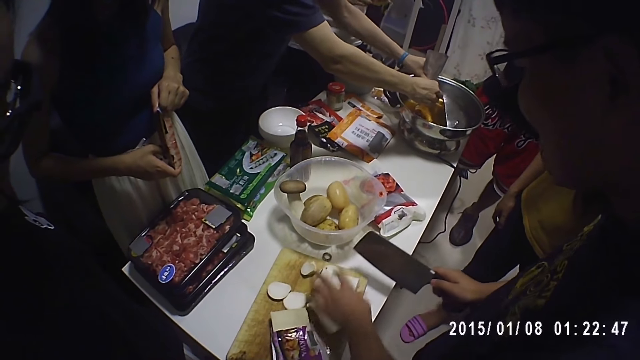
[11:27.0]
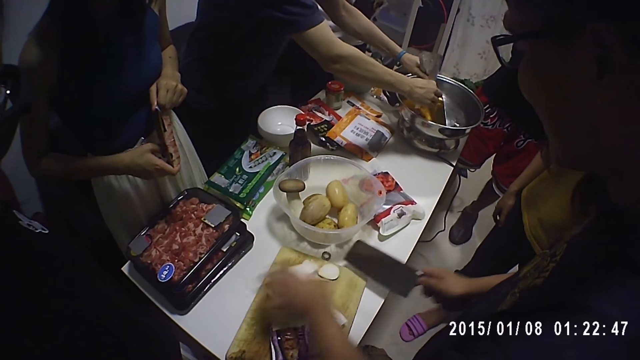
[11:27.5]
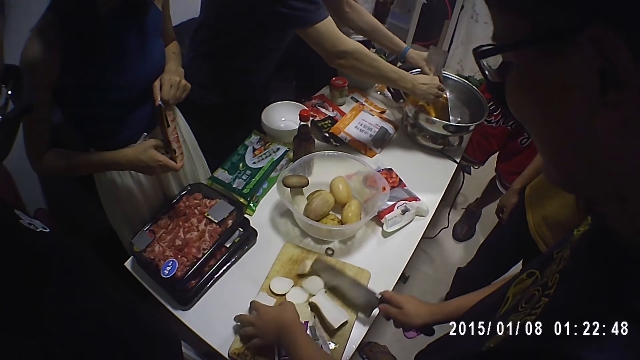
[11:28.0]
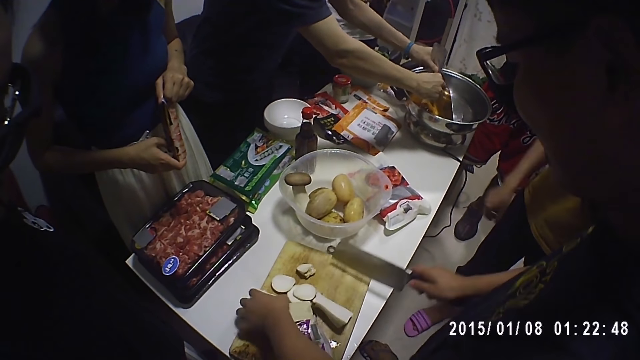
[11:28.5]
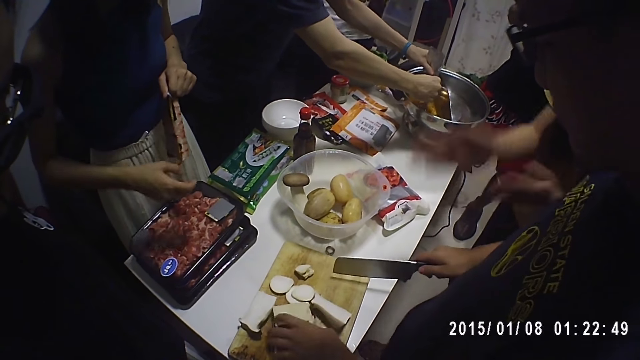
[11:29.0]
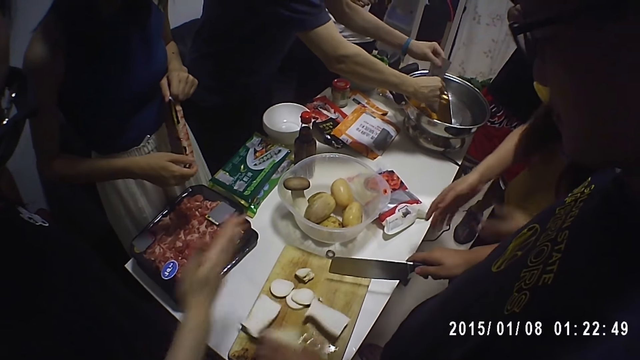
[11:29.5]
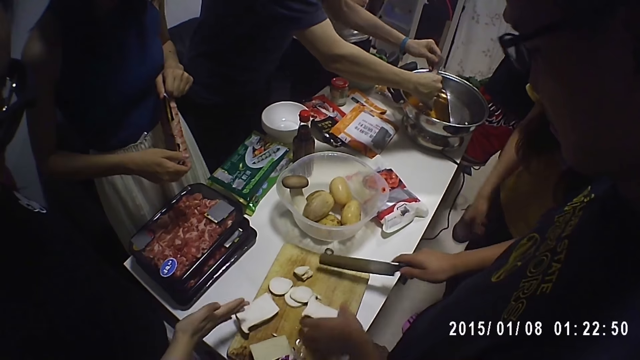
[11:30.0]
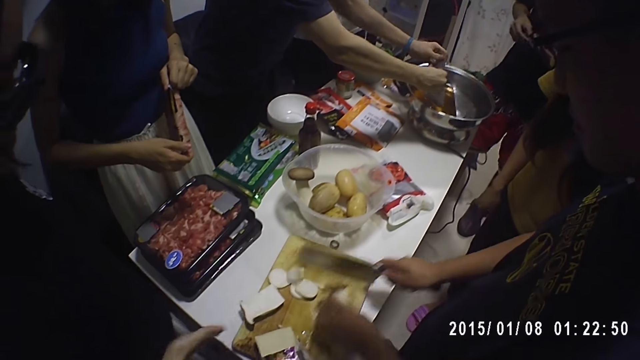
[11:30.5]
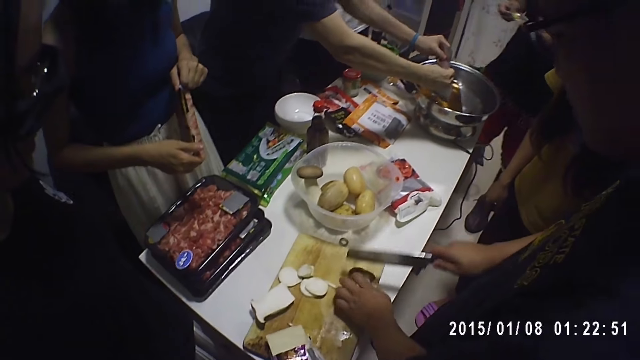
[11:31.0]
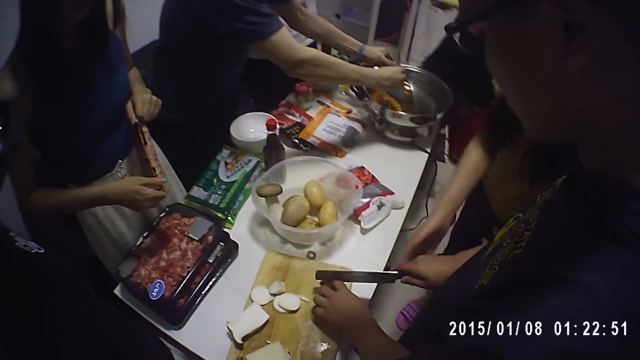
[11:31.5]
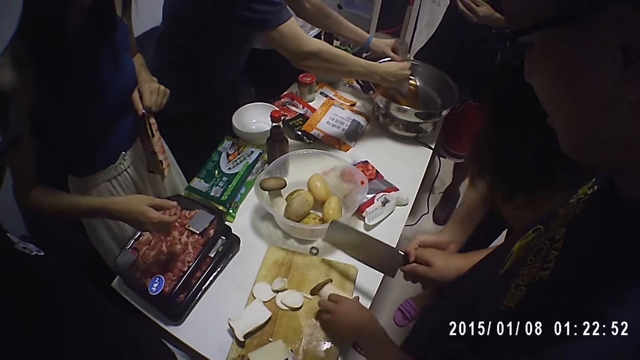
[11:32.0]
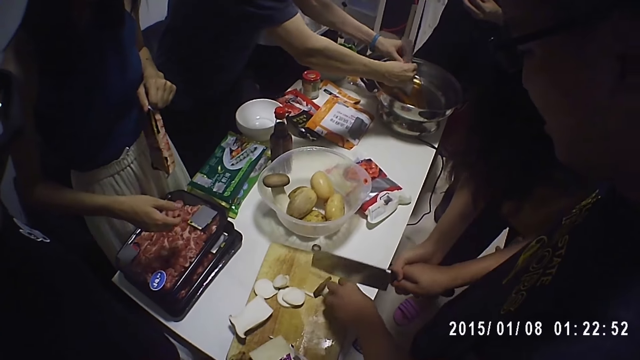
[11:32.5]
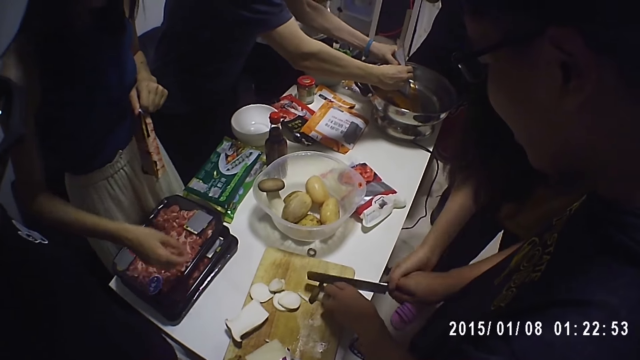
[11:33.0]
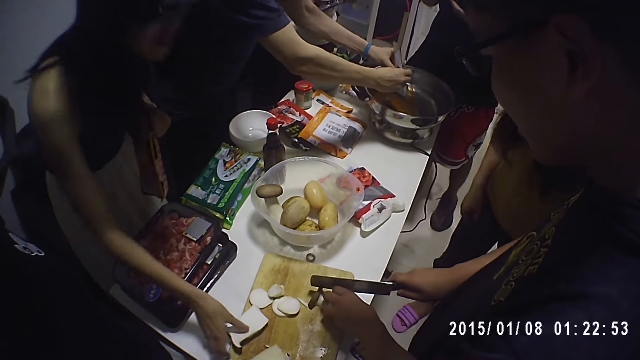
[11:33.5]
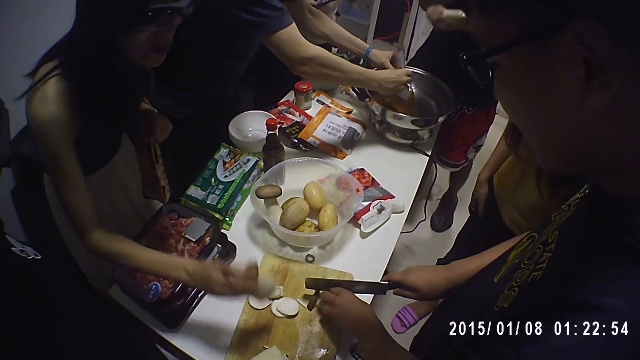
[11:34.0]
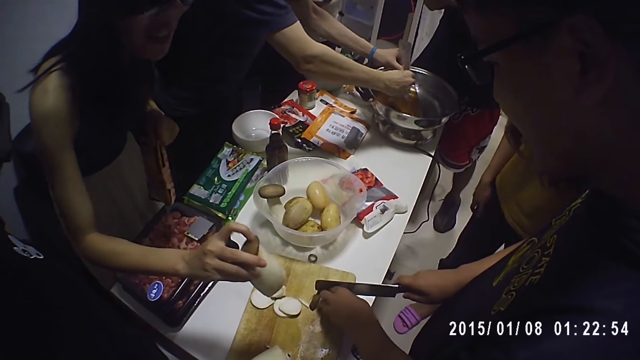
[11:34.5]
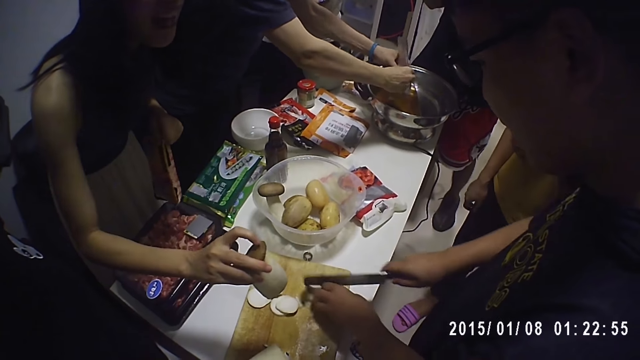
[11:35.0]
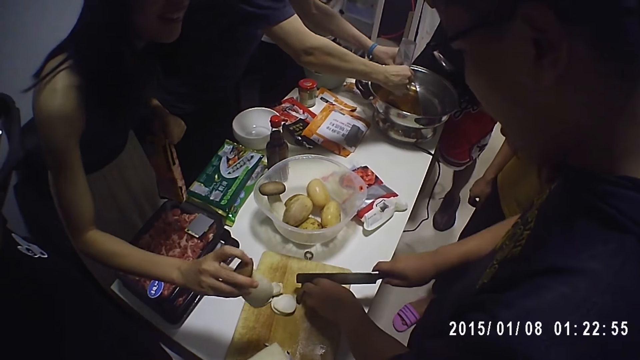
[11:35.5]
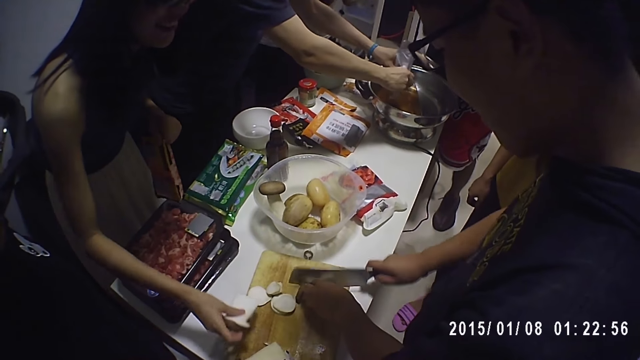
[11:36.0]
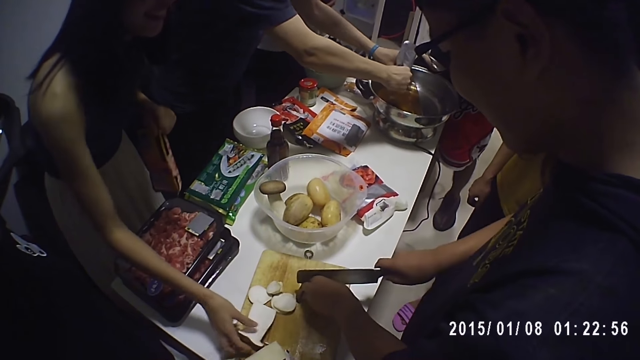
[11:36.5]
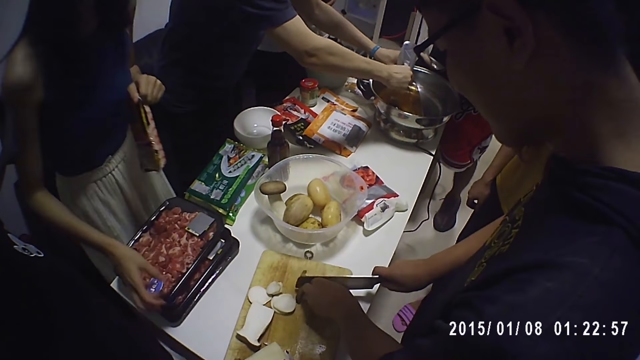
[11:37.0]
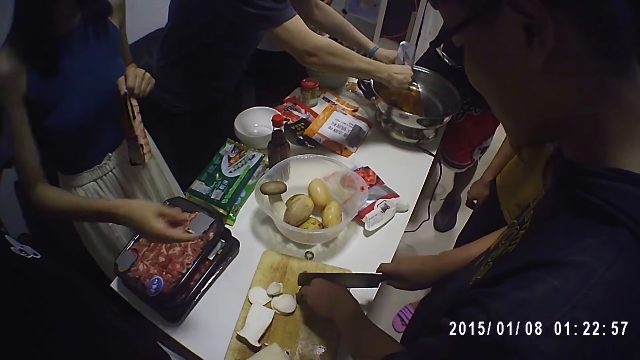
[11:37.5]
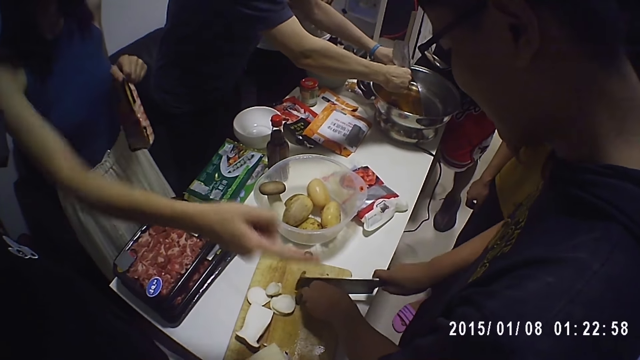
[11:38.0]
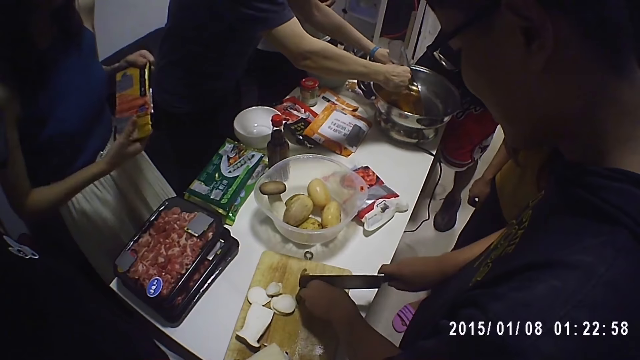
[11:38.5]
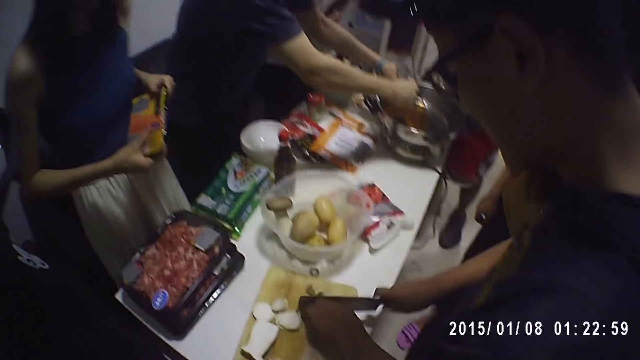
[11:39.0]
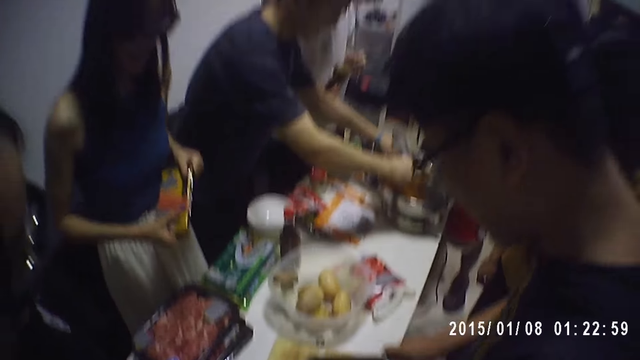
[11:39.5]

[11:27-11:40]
A person moves her hand. A woman picks up a potato from the cutting board. The woman taps something, drops an object, and points at another person.

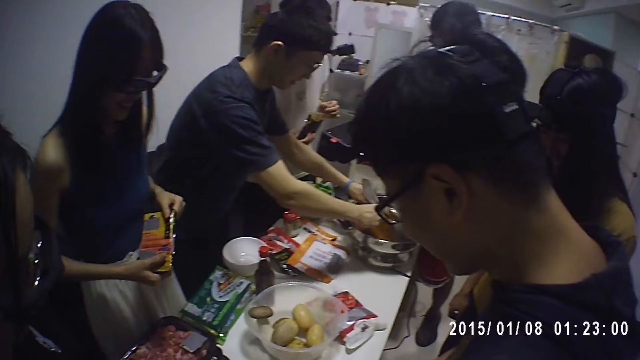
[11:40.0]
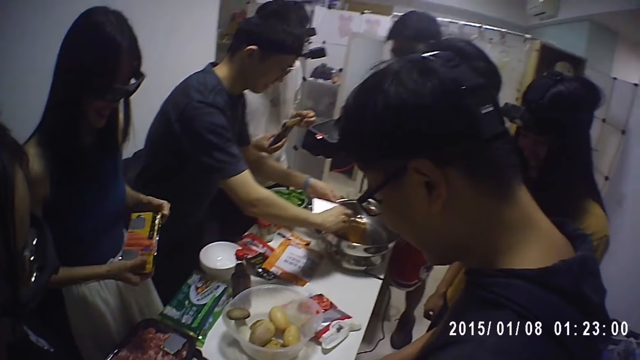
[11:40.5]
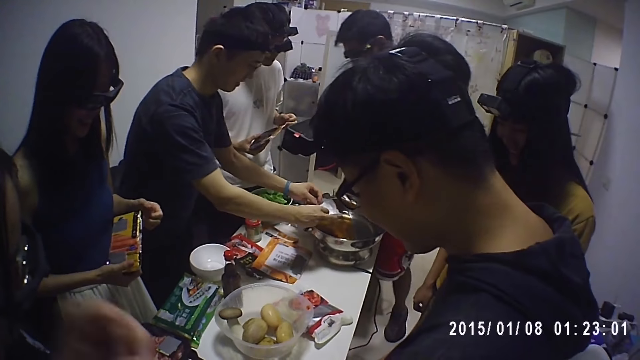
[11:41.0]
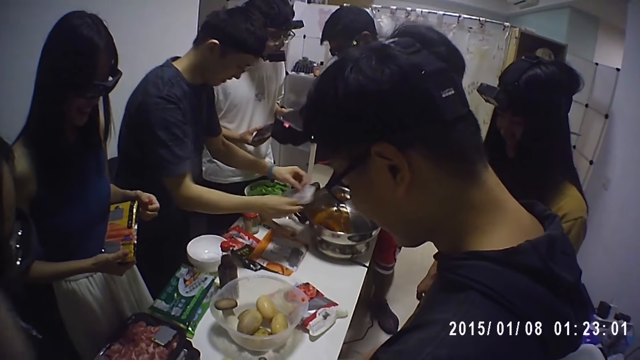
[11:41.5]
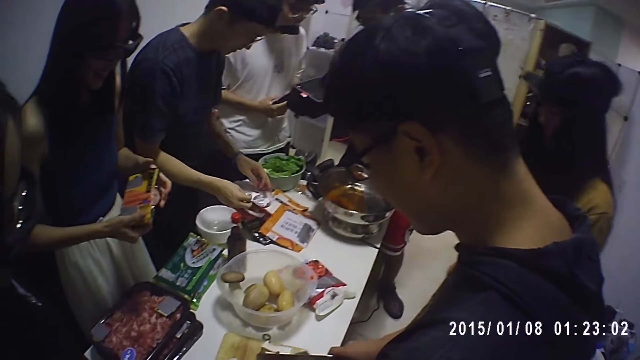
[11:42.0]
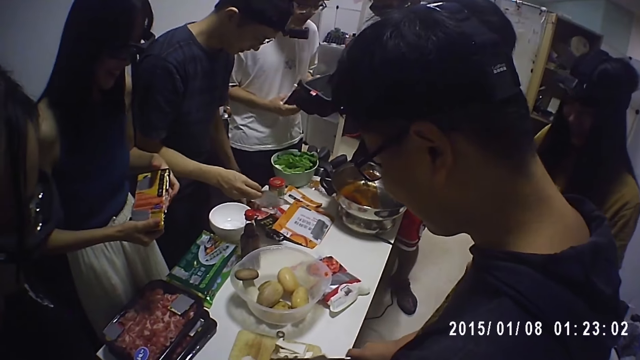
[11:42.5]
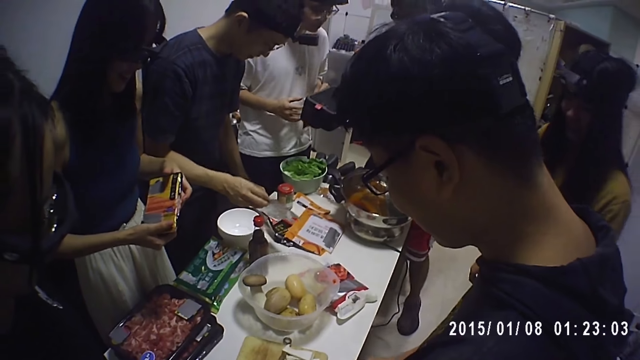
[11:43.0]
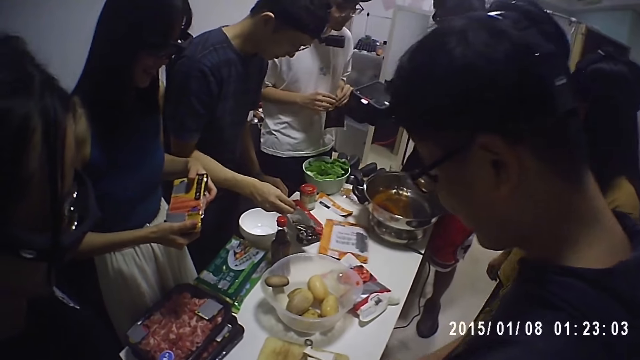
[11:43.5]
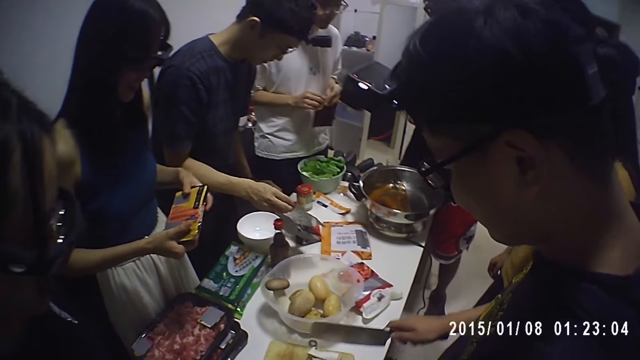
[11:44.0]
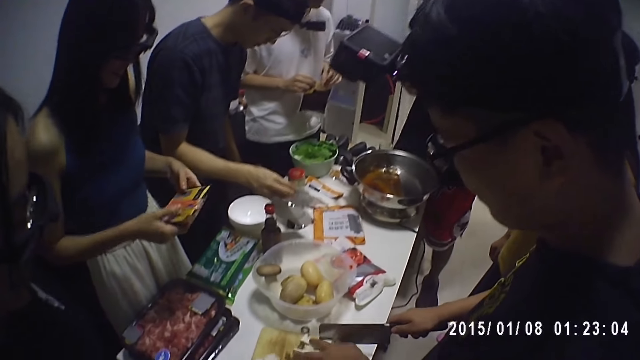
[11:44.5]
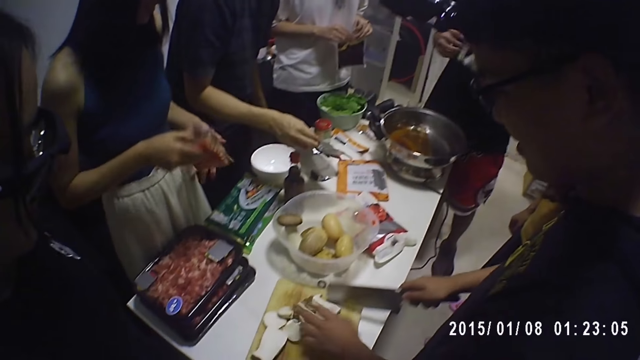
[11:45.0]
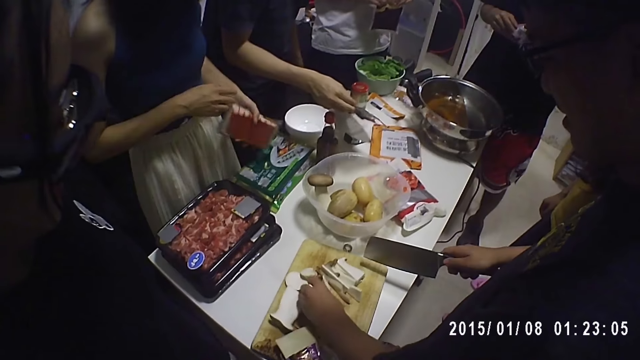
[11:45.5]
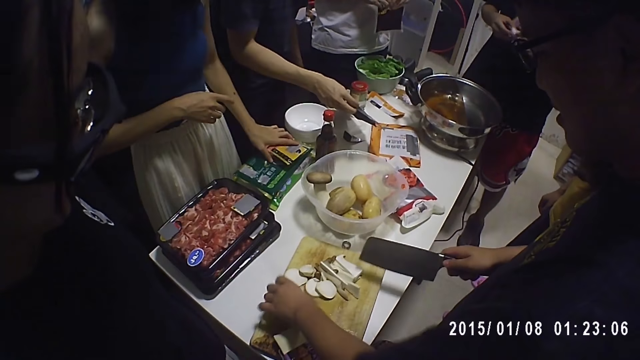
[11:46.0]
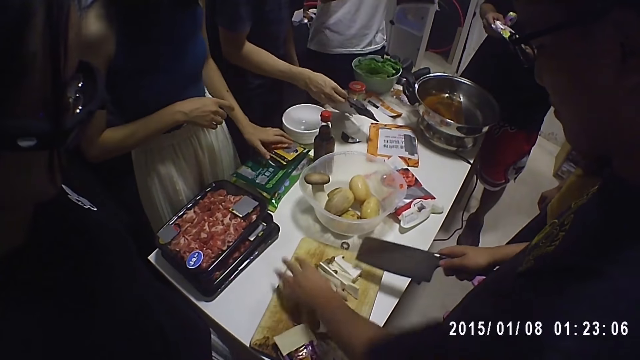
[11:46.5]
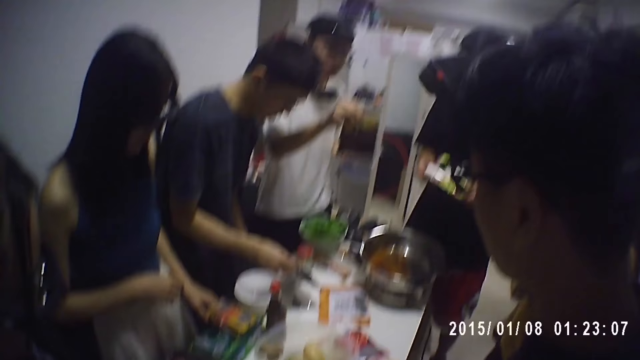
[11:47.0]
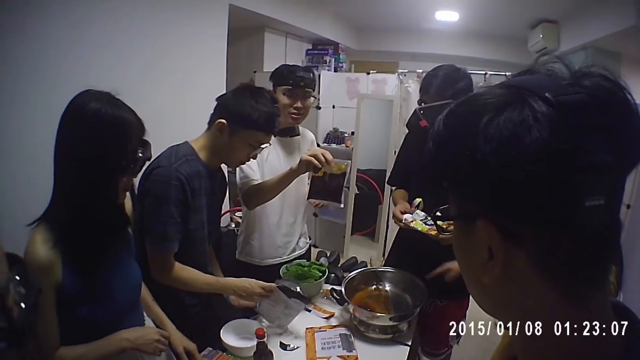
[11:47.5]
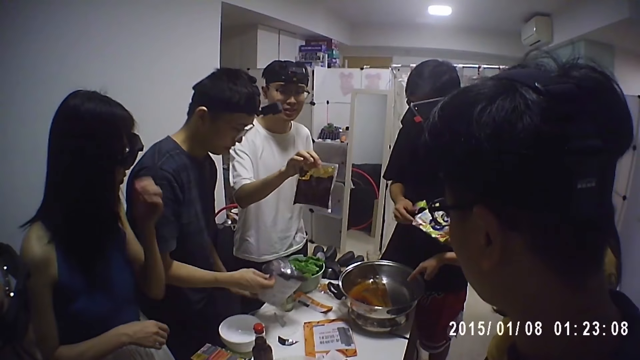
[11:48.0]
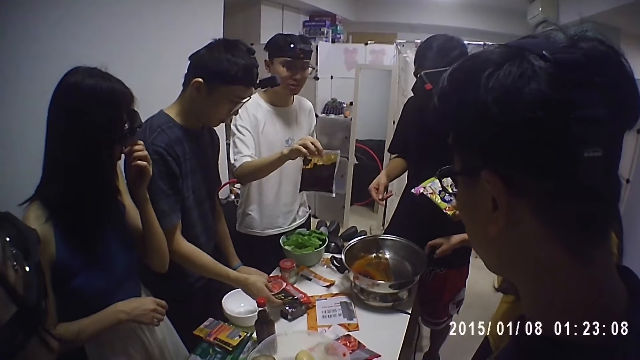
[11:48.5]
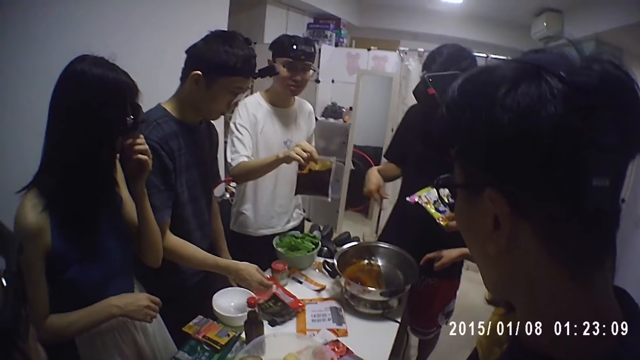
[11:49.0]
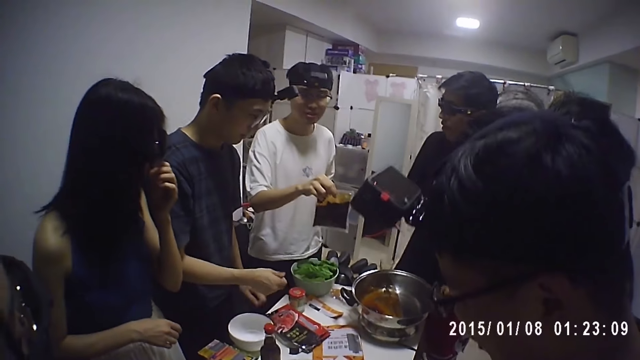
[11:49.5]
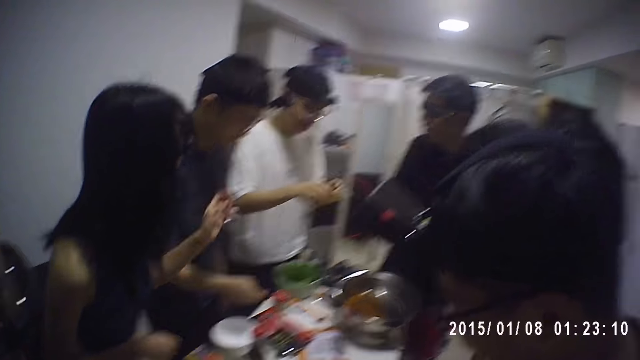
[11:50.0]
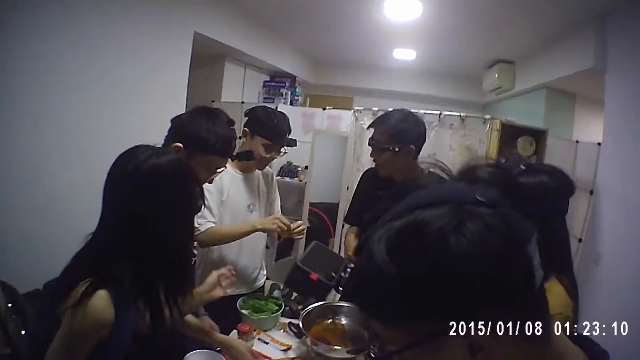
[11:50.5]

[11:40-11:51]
A person checks the packet of ingredient. Another person displays a packet of ingredient. A third person drops the packet of sausages. A fourth person points at the automatic cooking machine. A fifth person holds a pack of ingredient. The first person drops the packet of ingredient.
